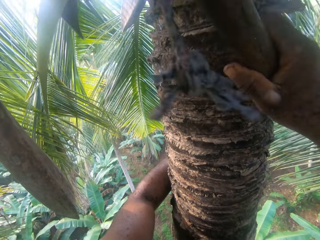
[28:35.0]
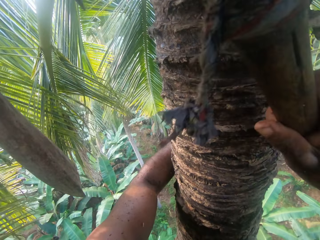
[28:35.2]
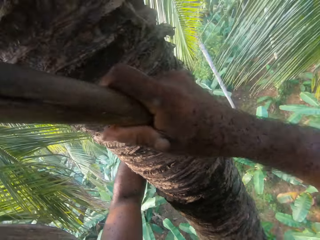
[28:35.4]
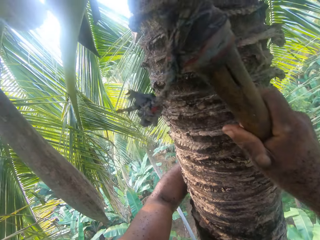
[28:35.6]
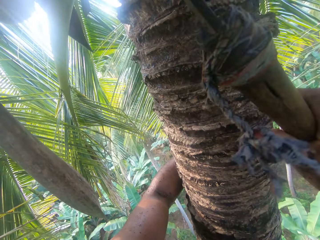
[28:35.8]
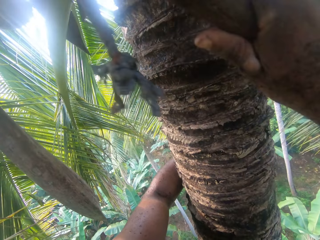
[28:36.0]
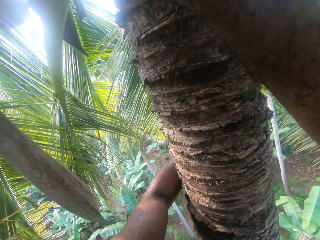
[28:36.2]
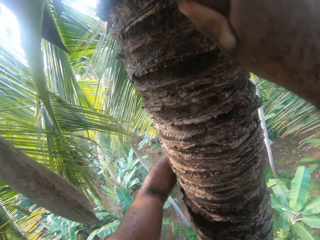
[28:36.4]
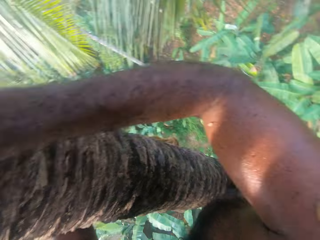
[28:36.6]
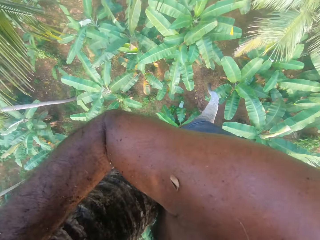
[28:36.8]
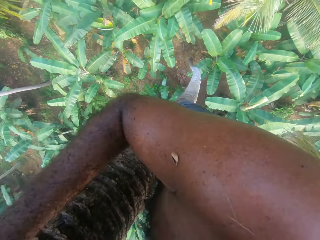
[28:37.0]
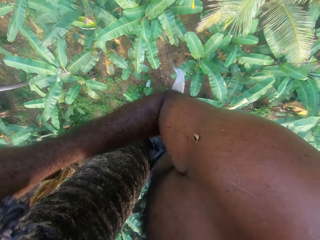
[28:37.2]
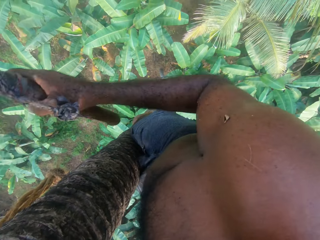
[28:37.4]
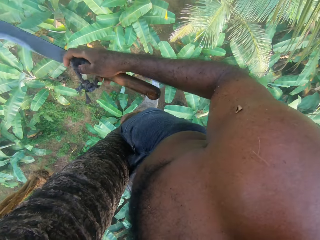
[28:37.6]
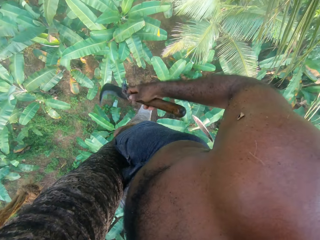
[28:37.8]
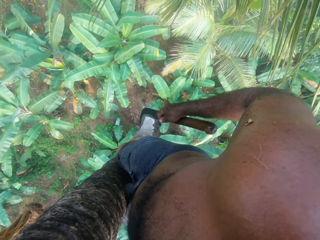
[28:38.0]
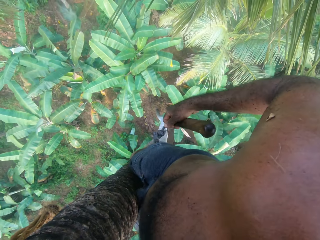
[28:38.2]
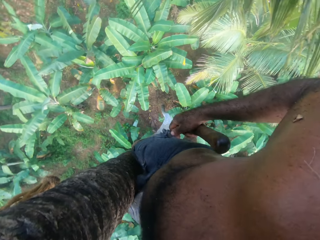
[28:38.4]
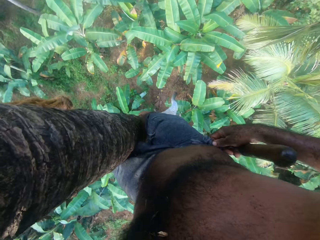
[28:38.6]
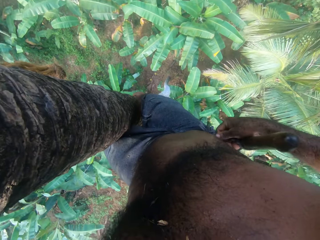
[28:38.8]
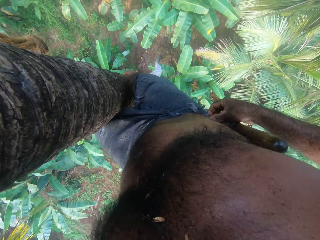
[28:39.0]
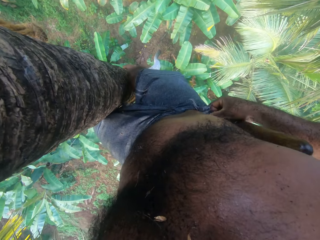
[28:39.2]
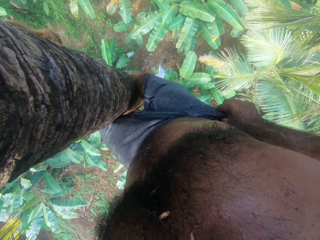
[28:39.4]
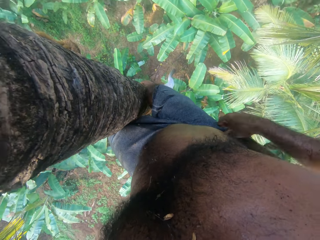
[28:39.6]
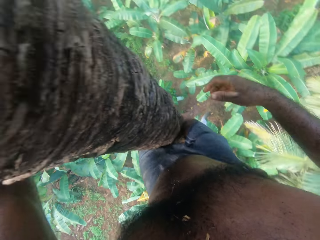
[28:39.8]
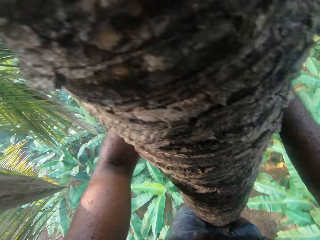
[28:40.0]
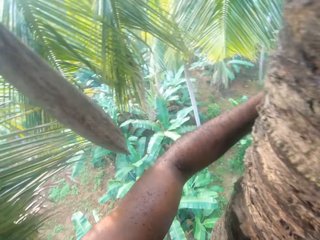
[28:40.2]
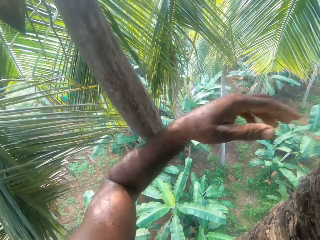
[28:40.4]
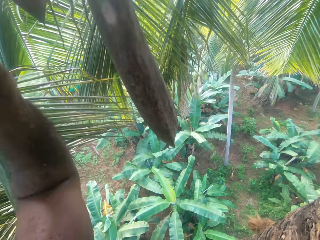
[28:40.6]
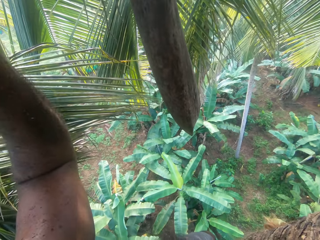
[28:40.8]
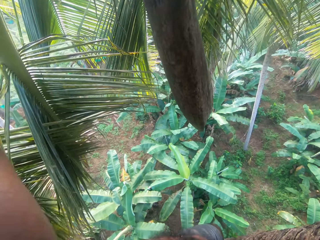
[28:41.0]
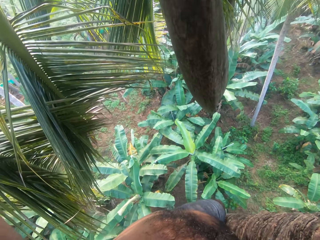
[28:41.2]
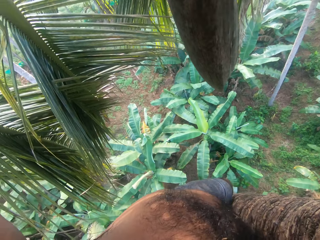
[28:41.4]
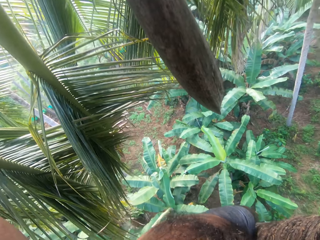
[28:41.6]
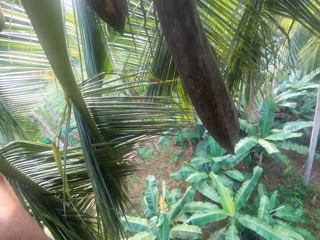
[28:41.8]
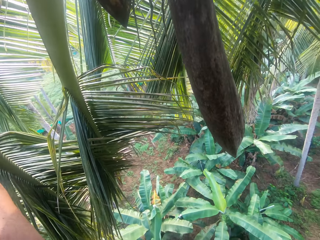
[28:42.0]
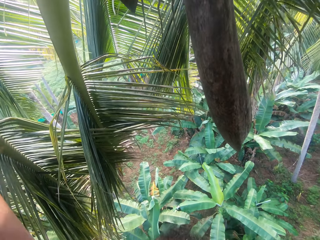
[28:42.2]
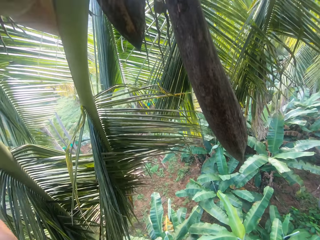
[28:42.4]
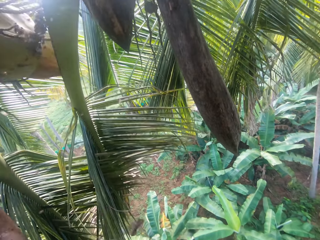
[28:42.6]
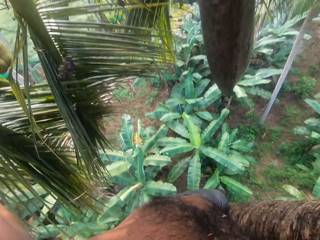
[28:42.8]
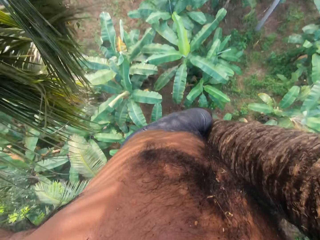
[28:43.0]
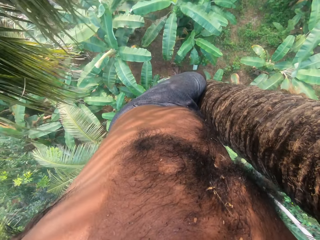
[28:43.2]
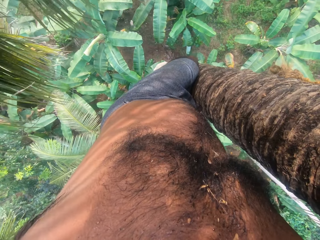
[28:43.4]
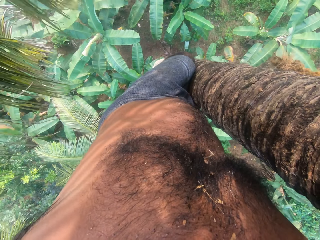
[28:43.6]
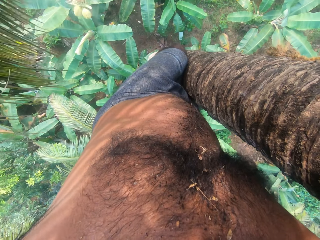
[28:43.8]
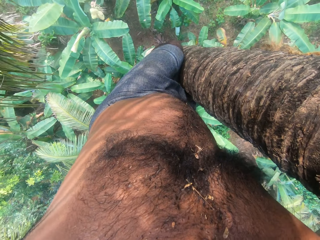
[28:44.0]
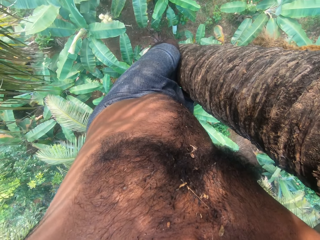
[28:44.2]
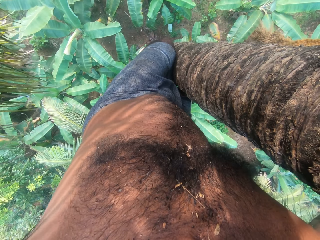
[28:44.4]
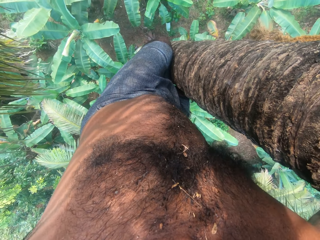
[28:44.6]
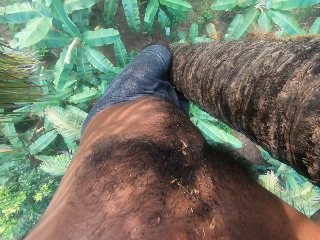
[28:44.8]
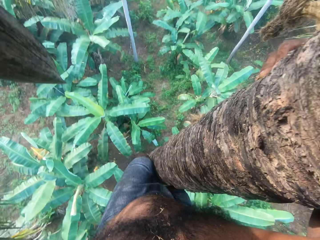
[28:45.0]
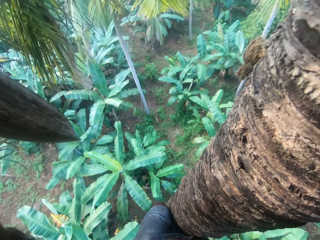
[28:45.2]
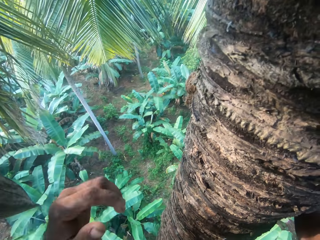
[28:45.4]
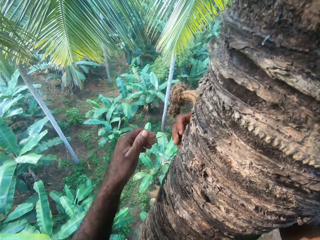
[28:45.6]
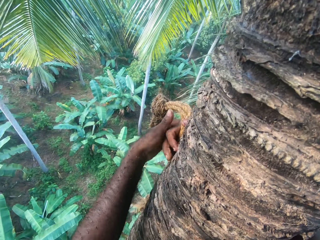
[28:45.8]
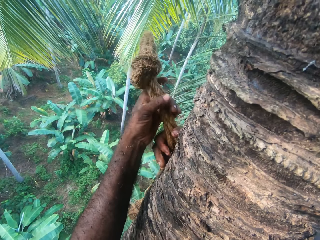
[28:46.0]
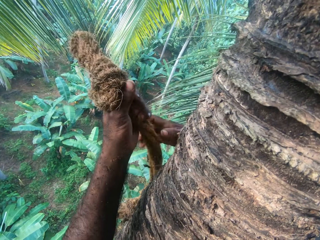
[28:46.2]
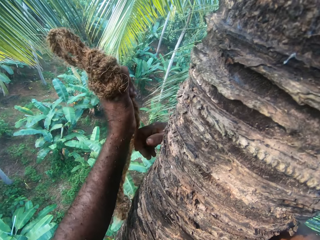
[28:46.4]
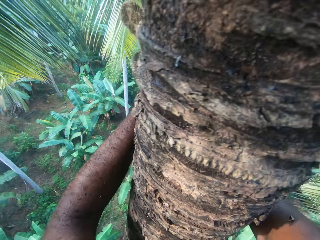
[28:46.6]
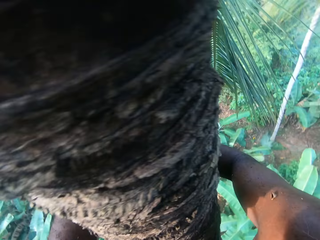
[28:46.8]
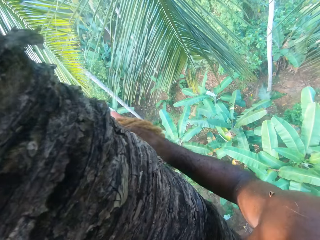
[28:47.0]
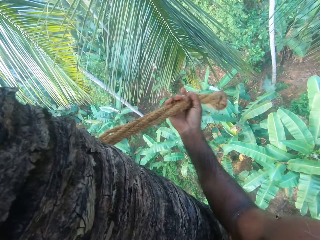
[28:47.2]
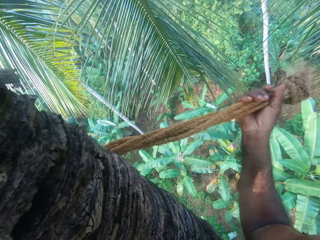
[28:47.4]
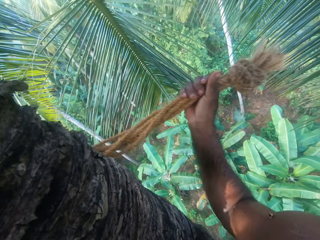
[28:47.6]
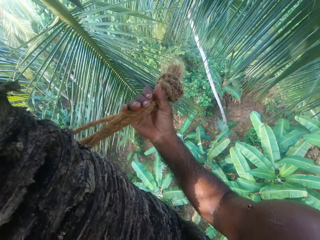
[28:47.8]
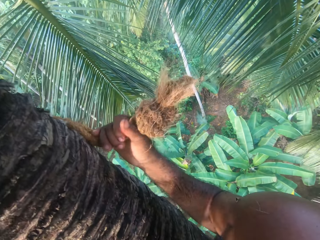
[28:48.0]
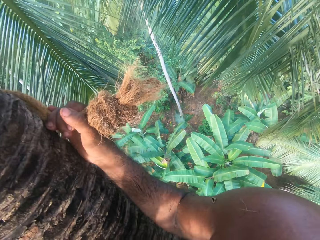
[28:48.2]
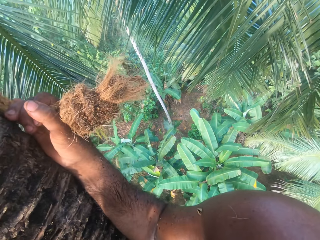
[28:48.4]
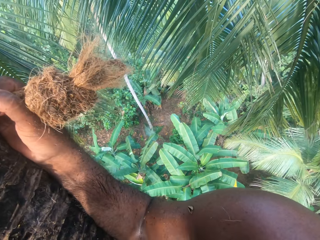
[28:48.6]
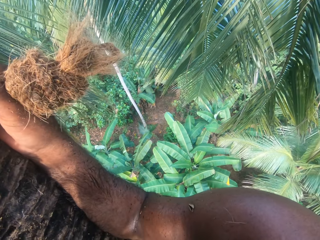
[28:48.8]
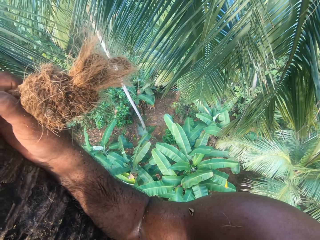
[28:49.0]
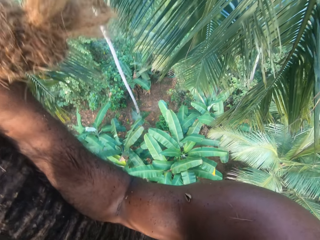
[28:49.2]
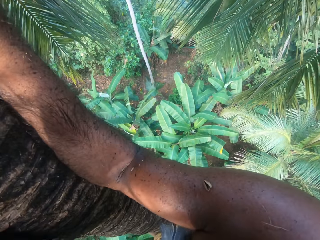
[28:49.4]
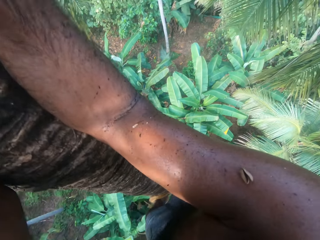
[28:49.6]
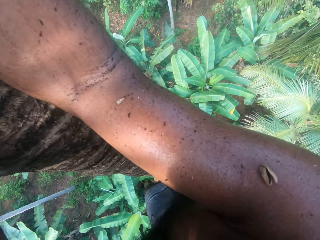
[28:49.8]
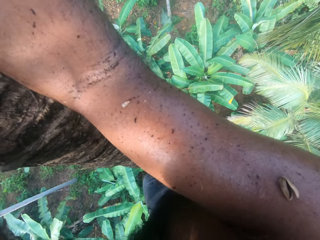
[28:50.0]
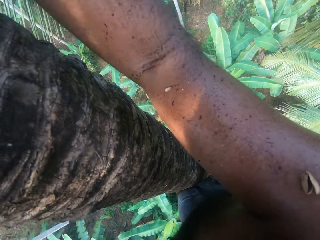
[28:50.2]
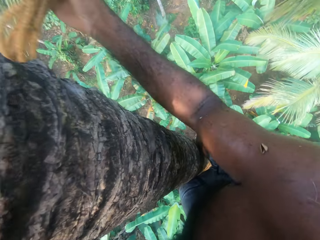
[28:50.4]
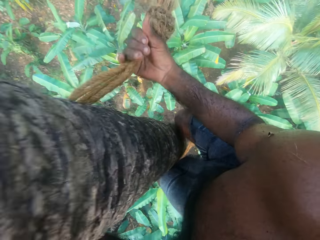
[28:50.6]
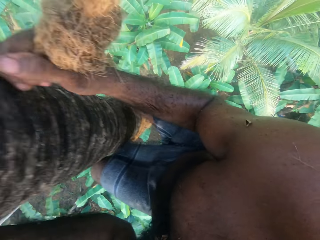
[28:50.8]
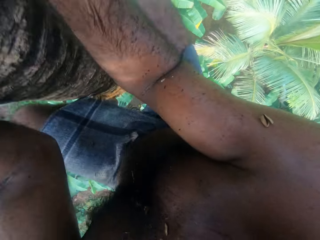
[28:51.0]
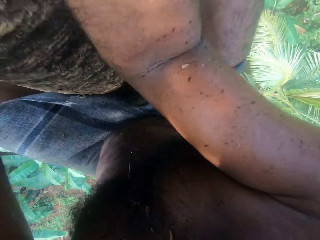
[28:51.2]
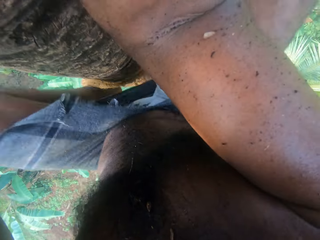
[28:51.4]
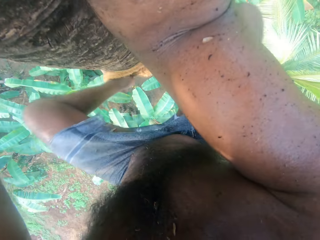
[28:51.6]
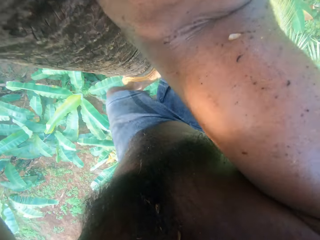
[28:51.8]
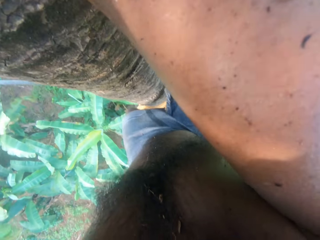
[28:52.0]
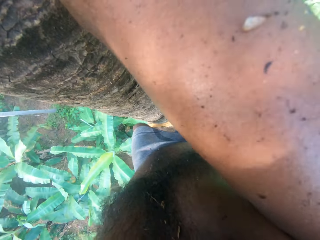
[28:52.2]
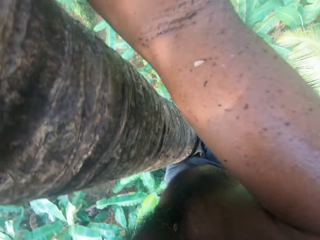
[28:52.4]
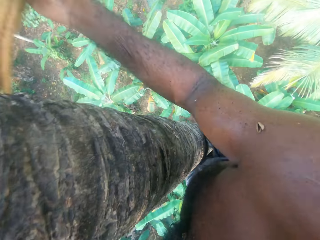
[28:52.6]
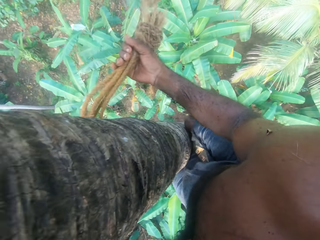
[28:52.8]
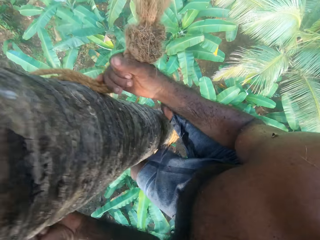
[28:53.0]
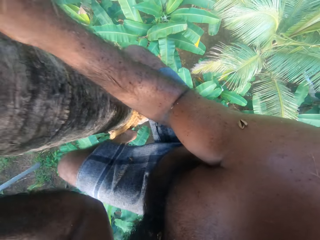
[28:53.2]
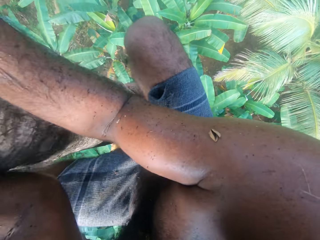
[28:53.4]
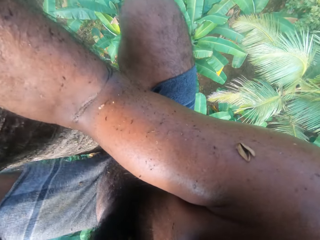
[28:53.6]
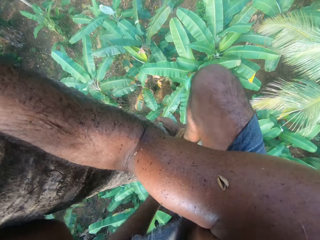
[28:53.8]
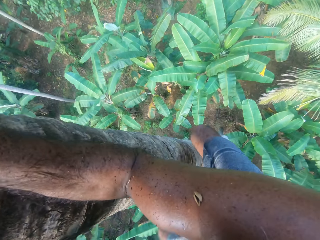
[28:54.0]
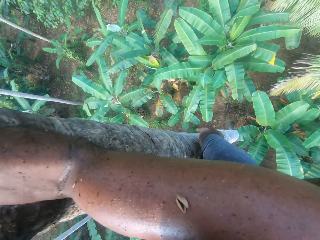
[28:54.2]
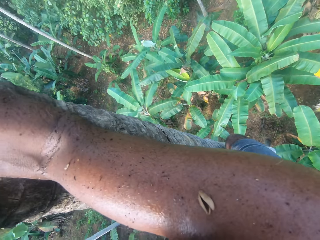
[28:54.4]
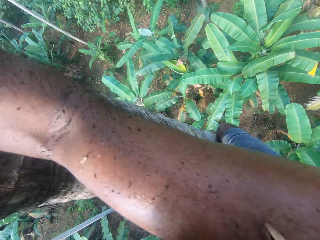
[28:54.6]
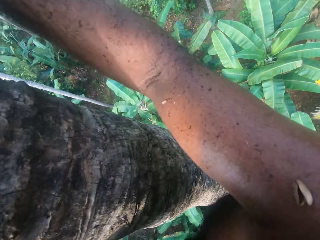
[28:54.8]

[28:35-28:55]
The camera wearer talks. He puts the machete on his back cloth. He drops the coconut from the tree with his hand. He looks down. He holds the rope on the tree with both hands. He climbs down the tree.

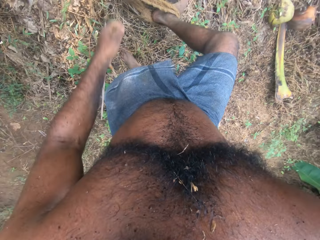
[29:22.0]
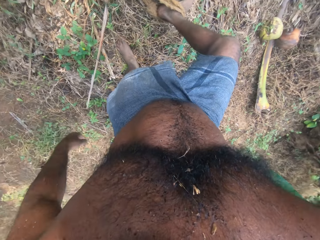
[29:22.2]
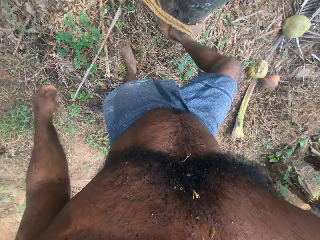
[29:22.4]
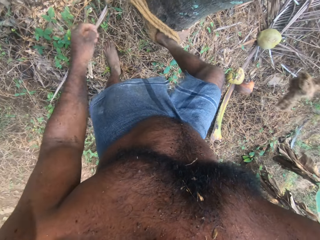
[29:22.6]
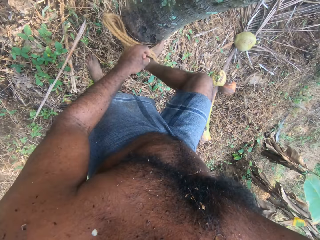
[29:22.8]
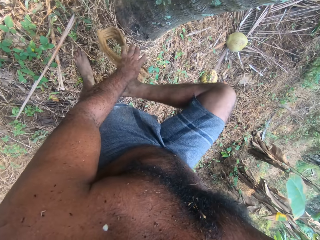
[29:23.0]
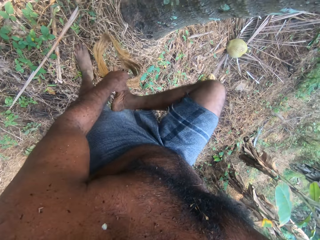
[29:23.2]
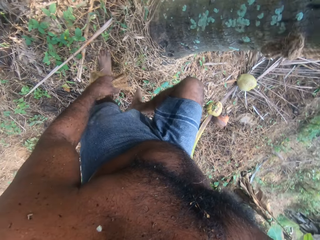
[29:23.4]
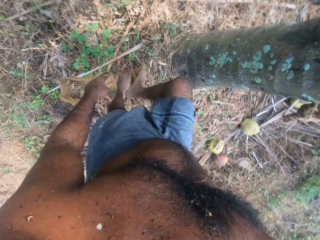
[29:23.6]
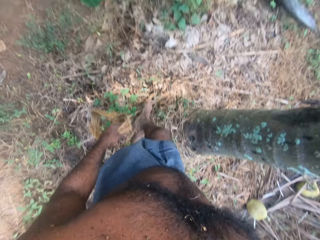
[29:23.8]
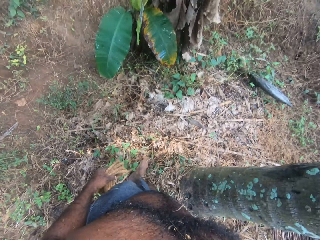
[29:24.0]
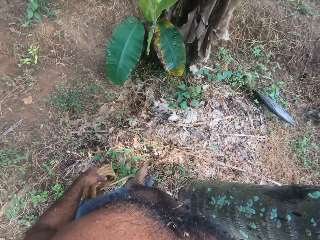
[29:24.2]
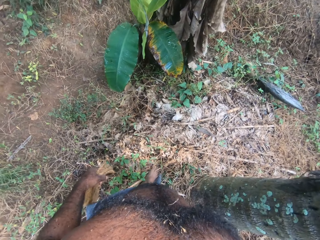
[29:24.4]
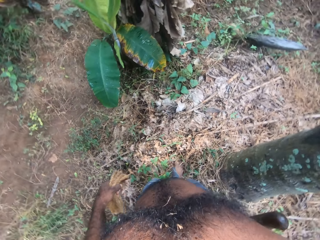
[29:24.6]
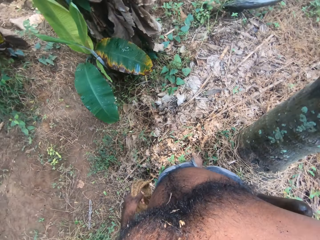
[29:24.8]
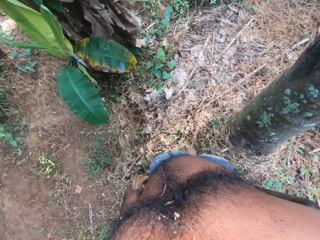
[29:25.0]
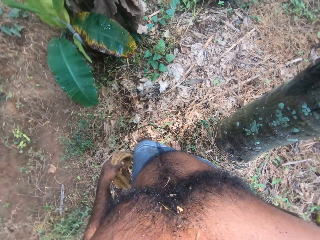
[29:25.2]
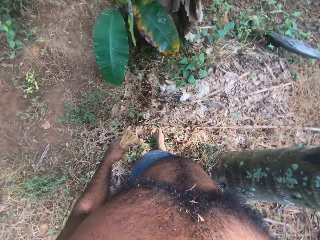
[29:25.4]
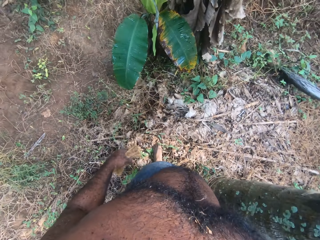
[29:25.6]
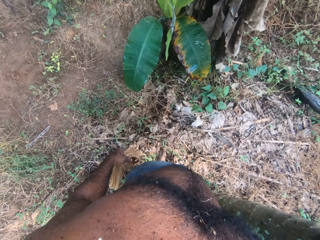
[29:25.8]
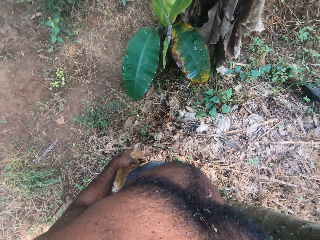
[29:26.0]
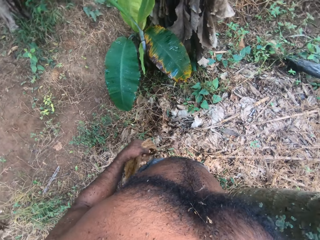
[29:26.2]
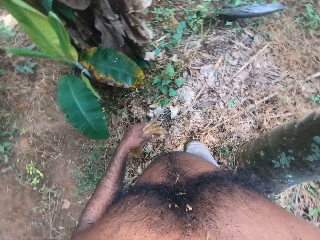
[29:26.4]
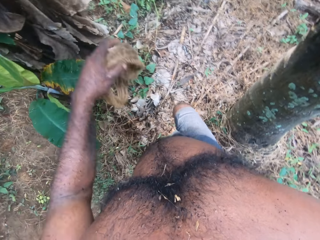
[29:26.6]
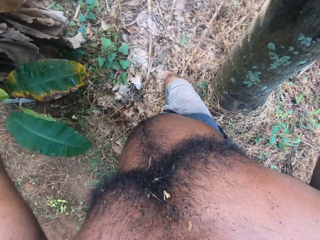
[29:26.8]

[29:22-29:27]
The camera wearer removes the rope from his hands. He takes the palm rope from his feet. He looks around.
